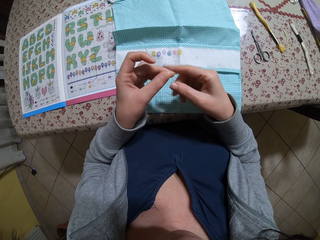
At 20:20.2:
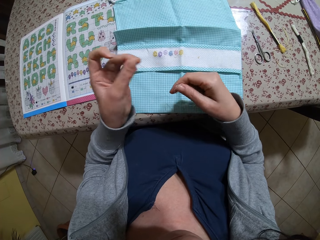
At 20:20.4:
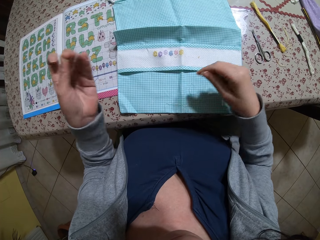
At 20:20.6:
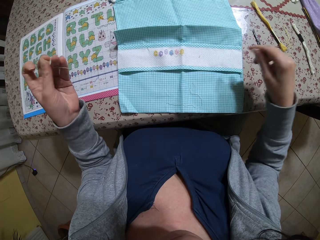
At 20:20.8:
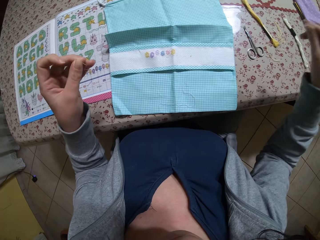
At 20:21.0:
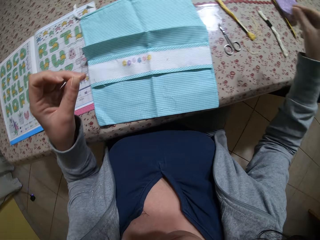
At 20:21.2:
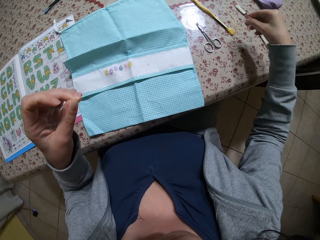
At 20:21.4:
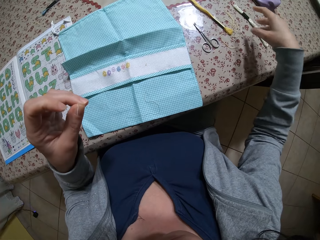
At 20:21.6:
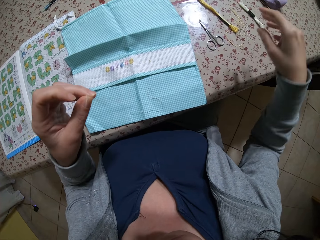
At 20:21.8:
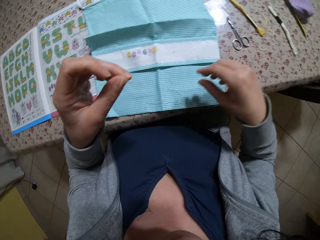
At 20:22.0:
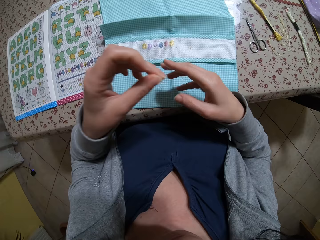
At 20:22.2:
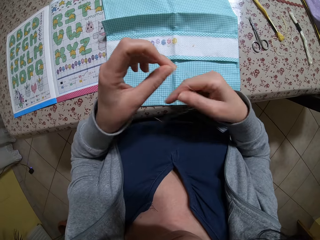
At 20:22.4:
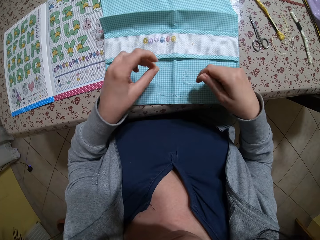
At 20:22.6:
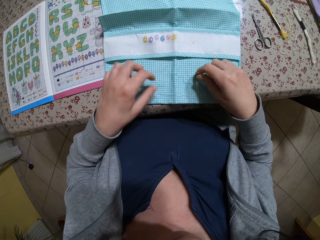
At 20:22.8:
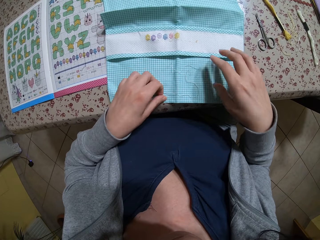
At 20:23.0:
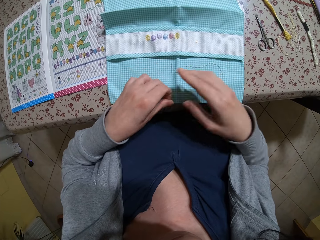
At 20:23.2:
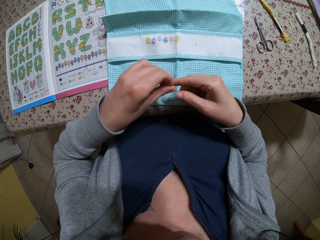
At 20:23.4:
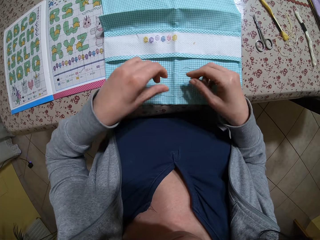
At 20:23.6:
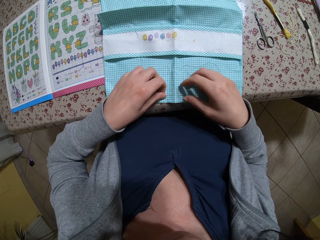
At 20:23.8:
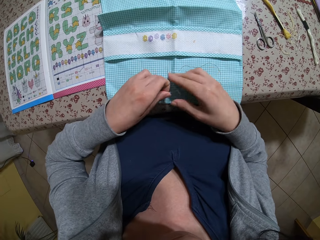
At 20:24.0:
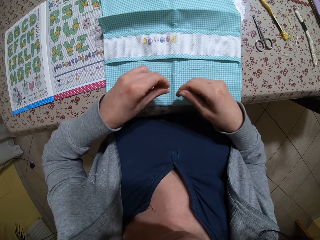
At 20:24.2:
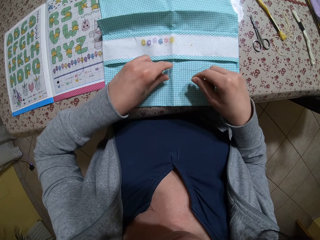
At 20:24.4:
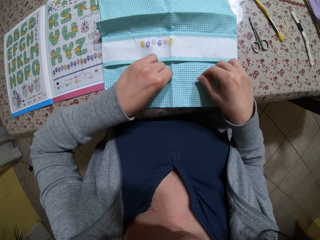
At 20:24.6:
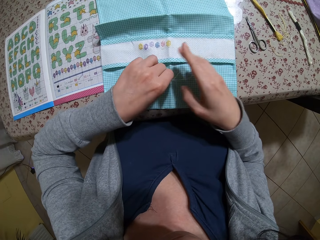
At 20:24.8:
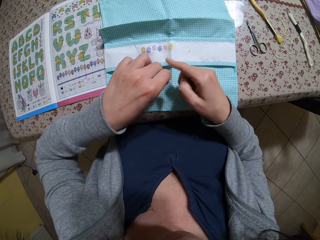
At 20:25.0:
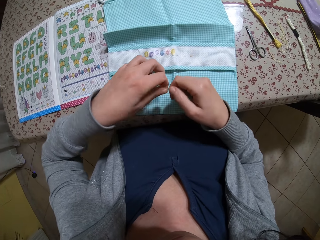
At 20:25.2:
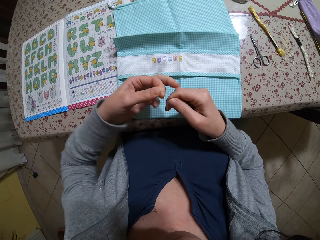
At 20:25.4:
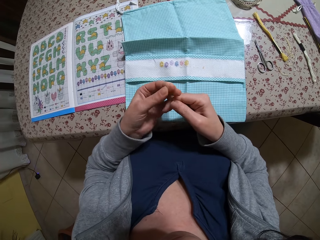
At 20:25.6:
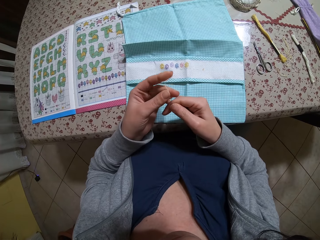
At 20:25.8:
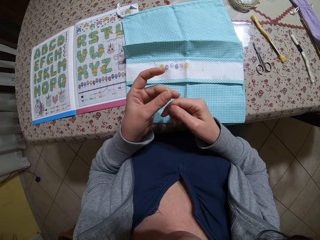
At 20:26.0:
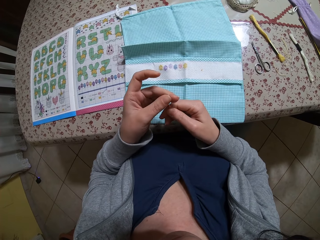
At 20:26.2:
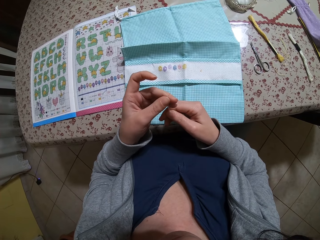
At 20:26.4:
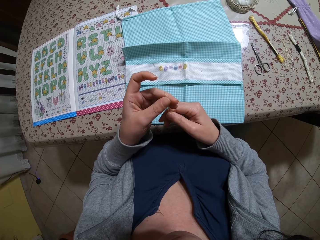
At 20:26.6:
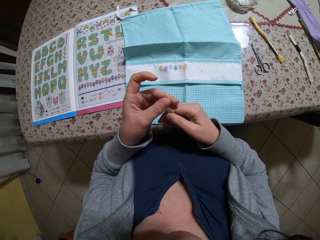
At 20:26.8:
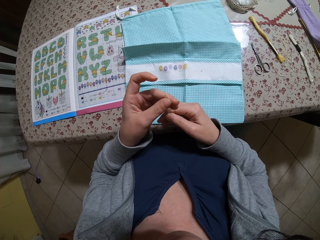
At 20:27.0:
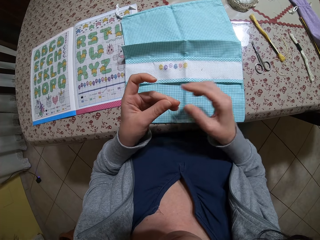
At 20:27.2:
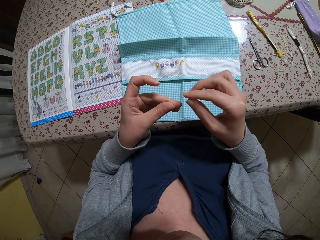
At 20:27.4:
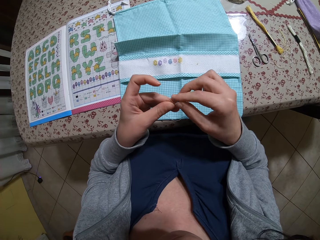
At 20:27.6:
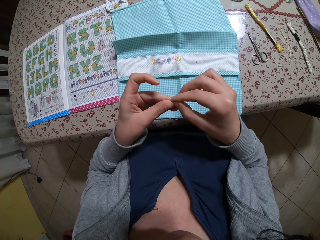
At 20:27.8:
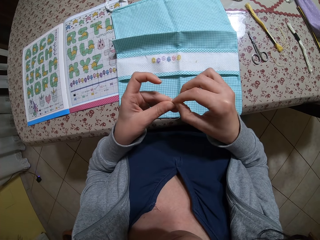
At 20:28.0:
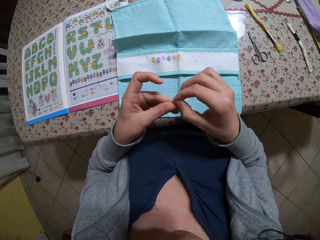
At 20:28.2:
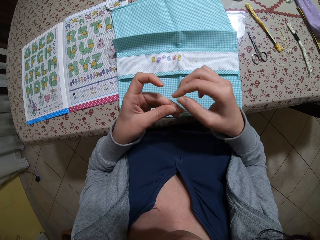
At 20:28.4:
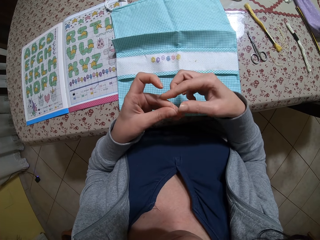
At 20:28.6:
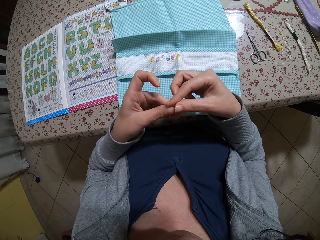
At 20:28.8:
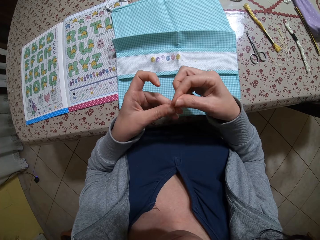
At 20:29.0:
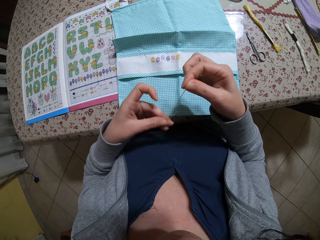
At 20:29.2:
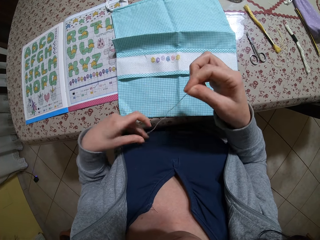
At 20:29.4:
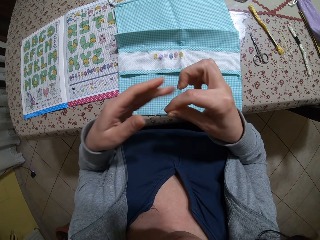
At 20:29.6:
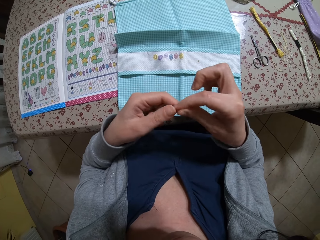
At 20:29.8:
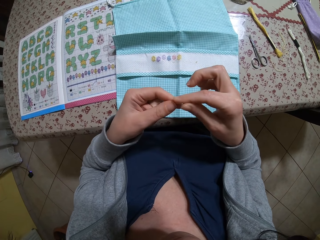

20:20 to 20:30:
The camera wearer takes a strand out of the piece of thread with her right hand. She drops the strand of thread on the table with her right hand. She holds the piece of thread with both hands. She puts the piece of thread on the bag with both hands. She takes a piece of thread on the bag with her left hand. She holds the thread with both hands. She puts the thread on the bag with both hands. She takes a piece of thread on the bag with her left hand. She holds the thread with both hands. She takes a piece of thread from the bag with her left hand. She ties the threads in a knot with both hands. She folds the thread. She pulls the thread.

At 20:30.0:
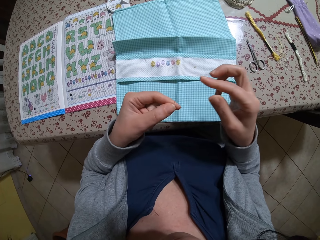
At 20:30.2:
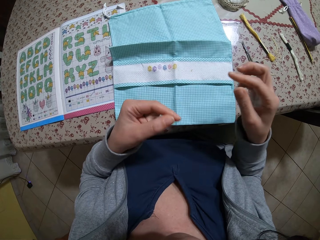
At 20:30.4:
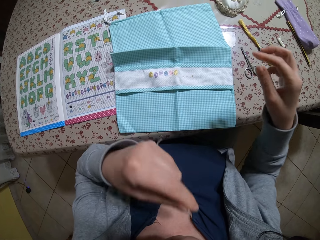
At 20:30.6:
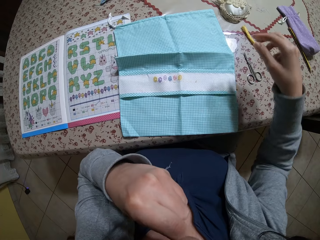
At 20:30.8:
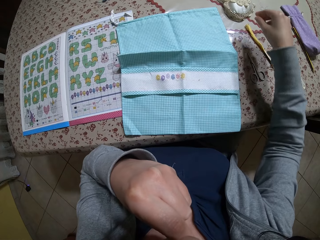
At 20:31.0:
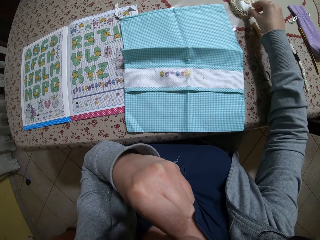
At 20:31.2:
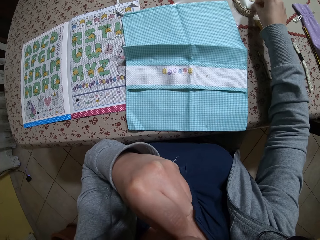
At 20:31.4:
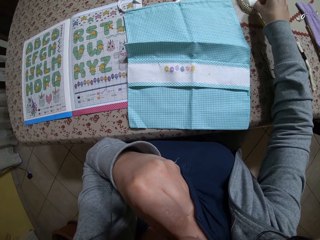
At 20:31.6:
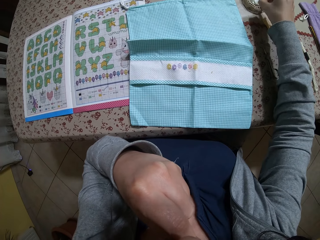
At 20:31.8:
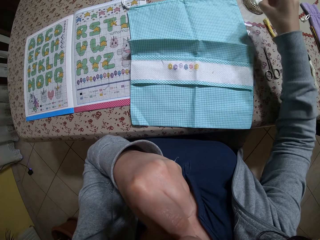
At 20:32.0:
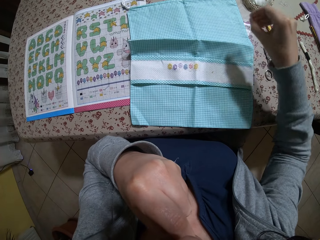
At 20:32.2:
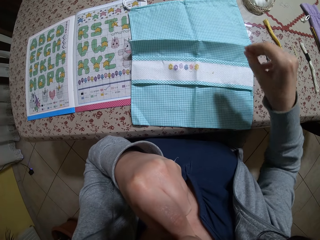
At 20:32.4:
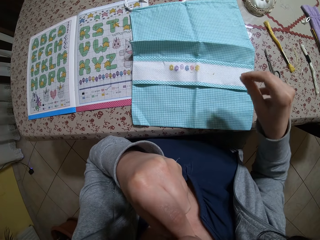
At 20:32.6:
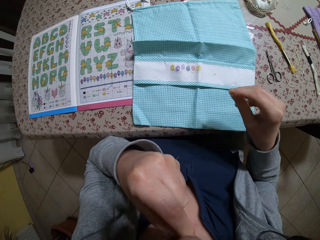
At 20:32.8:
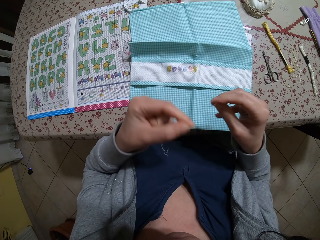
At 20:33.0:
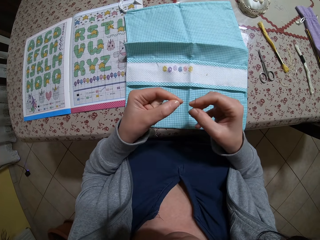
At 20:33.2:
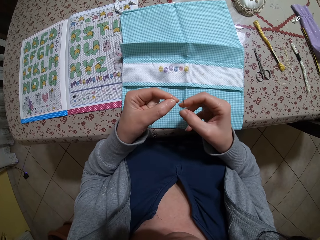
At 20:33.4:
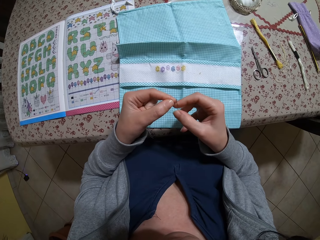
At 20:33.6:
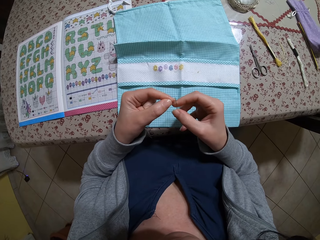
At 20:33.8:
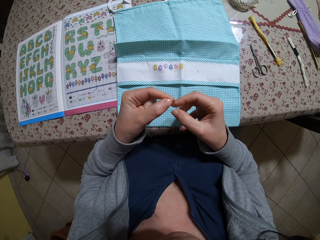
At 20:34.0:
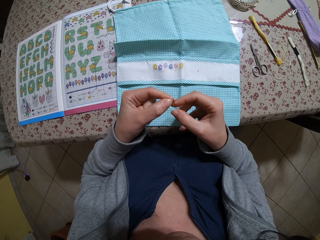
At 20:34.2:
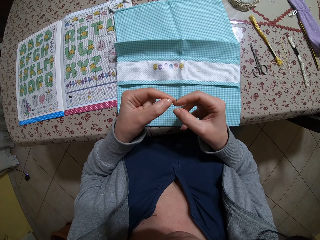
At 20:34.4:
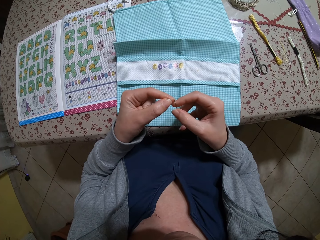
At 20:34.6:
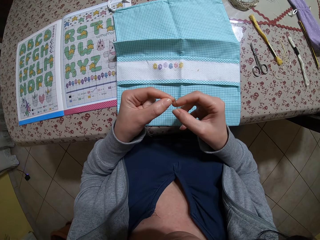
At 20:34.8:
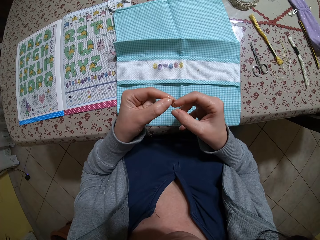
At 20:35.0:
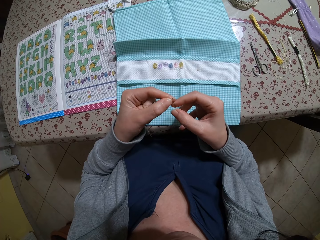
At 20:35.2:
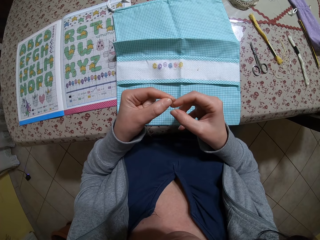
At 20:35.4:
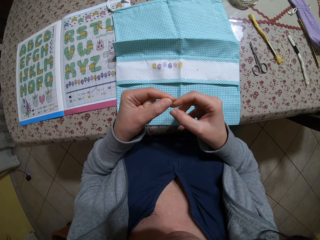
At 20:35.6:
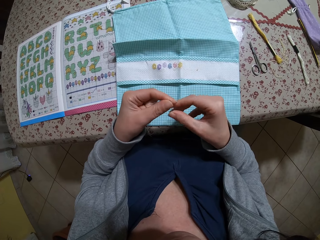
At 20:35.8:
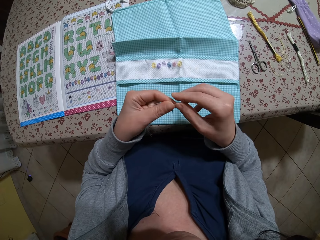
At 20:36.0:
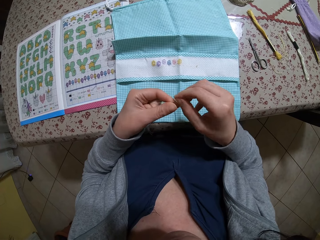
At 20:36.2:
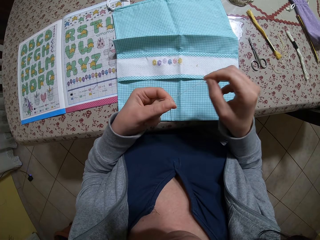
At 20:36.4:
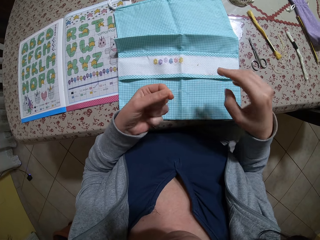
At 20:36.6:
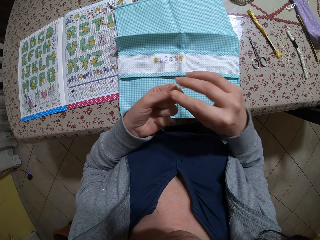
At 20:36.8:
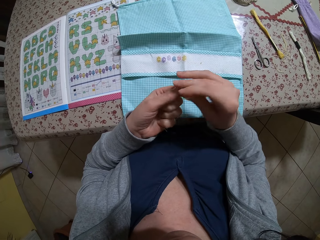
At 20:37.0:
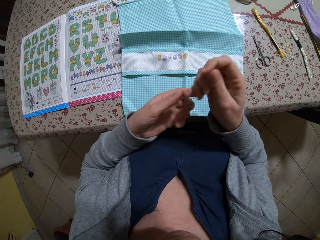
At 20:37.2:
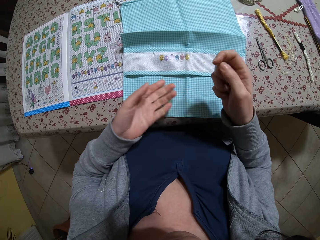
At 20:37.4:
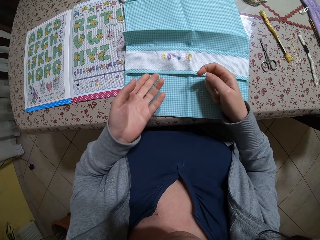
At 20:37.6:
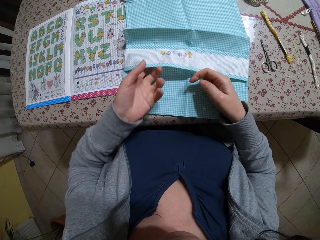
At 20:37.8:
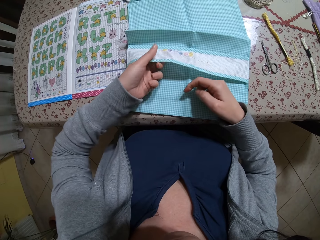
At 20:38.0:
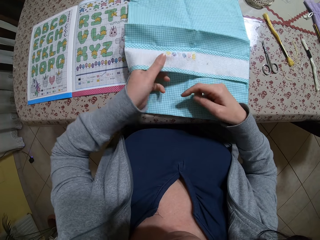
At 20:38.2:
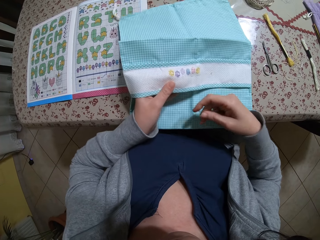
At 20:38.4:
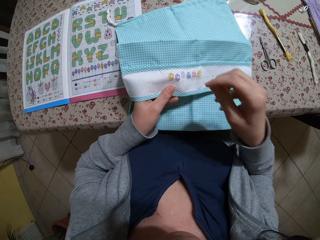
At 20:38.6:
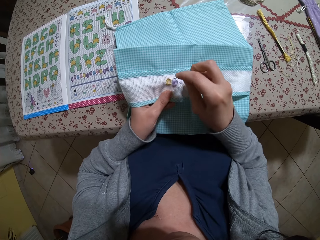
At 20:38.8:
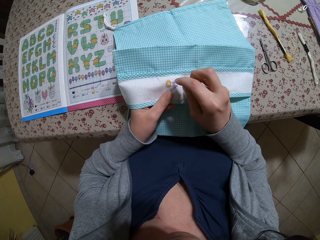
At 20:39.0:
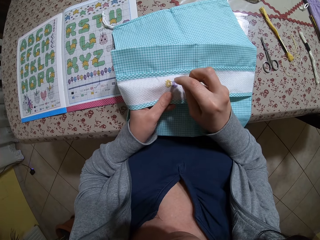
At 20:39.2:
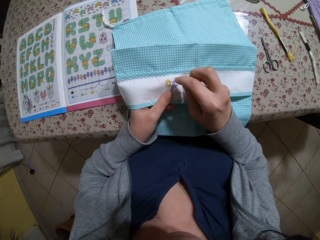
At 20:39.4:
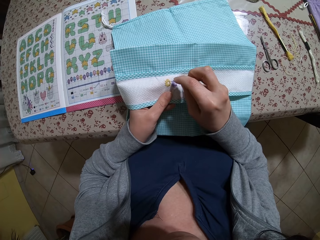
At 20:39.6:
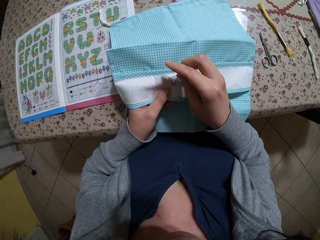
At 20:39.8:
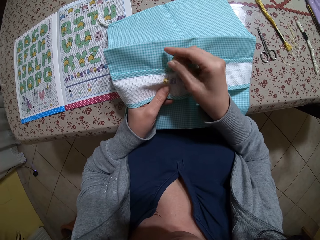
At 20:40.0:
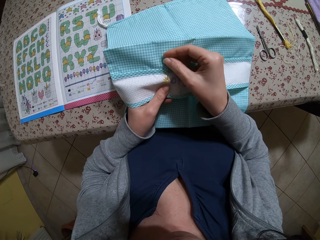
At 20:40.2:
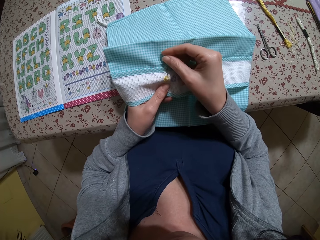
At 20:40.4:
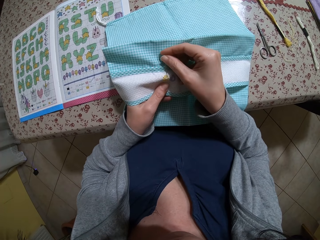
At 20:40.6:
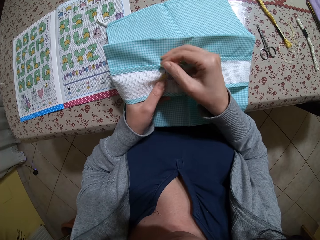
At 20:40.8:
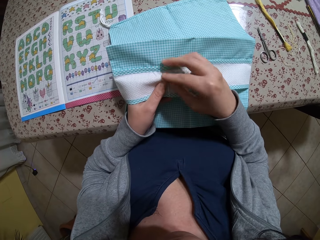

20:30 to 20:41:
The camera wearer puts the thread in her mouth with her left hand. She takes the needle from the pincushion with her right hand. She threads the needle with the thread in her left hand. She puts the needle in her left hand with her right hand. She draws the thread through the eye of the needle with her right hand. She takes the needle from her left hand with her right hand. She takes the bag from the table with her left hand. She pulls the bag. She sews the bag with the thread and the needle in her right hand.
